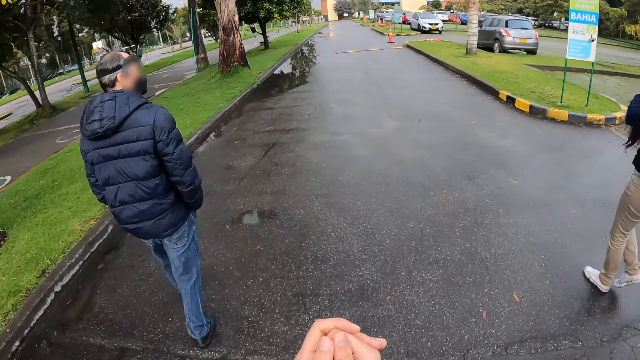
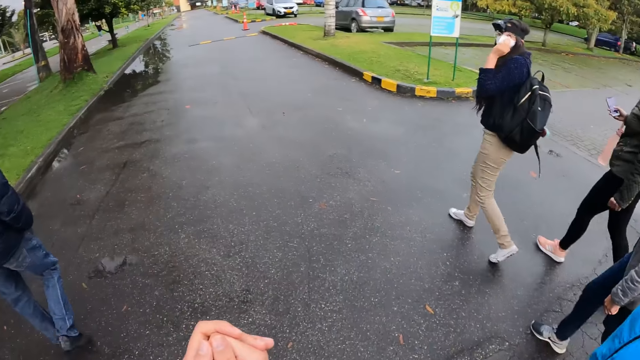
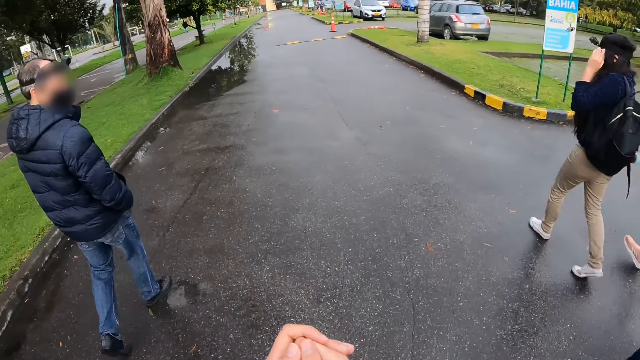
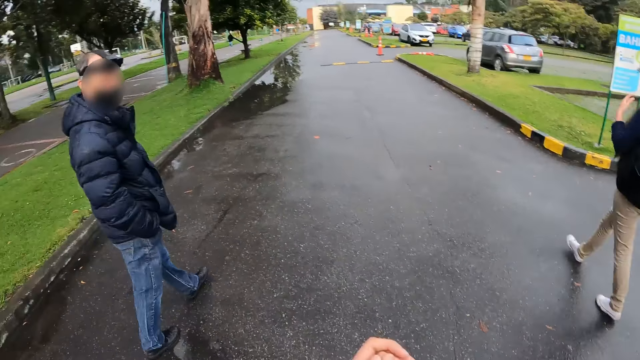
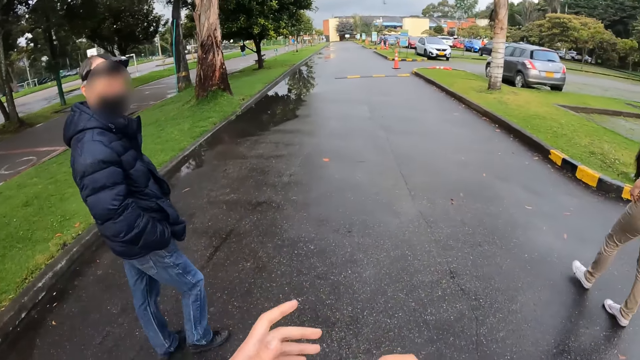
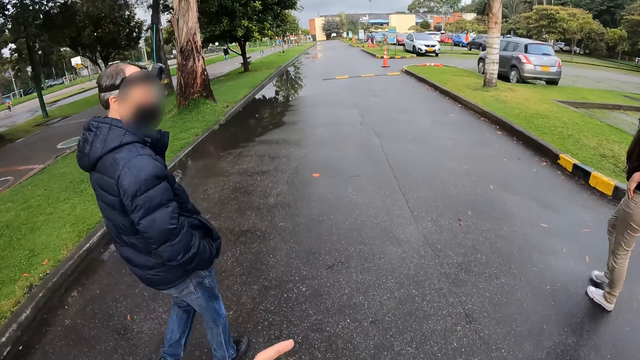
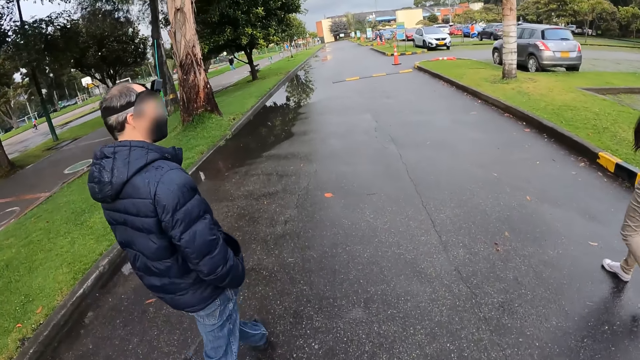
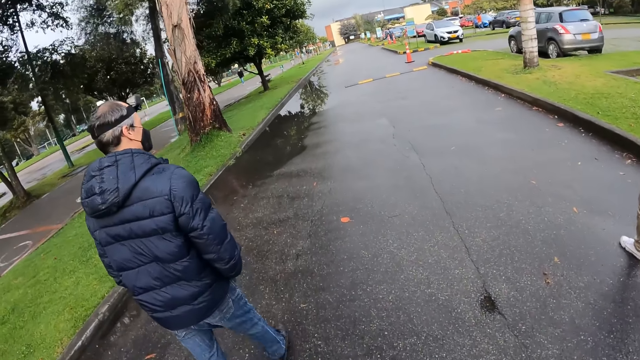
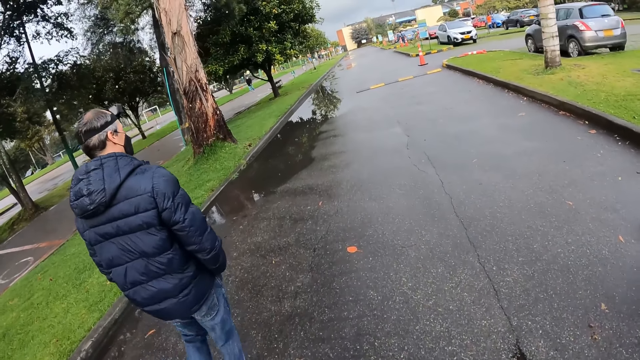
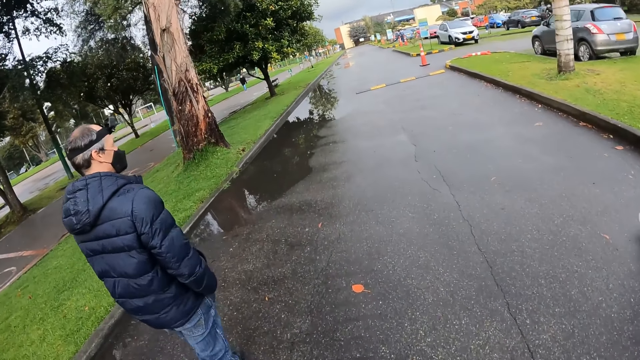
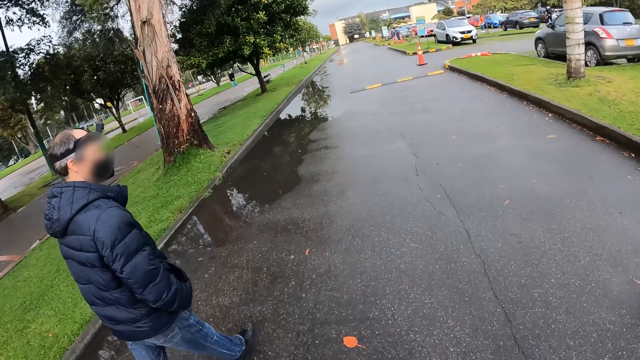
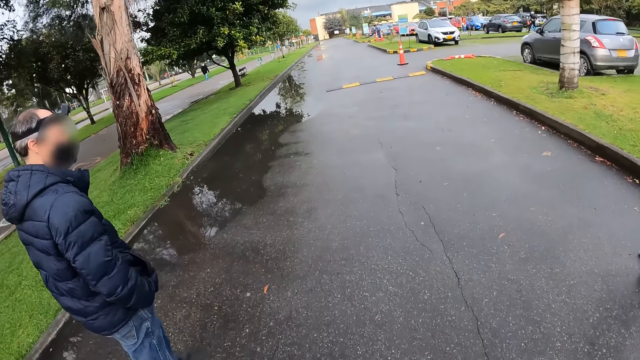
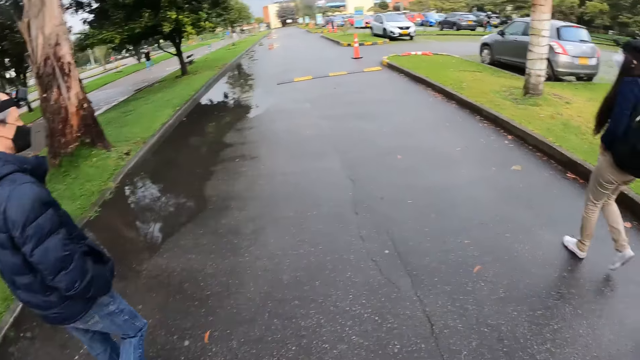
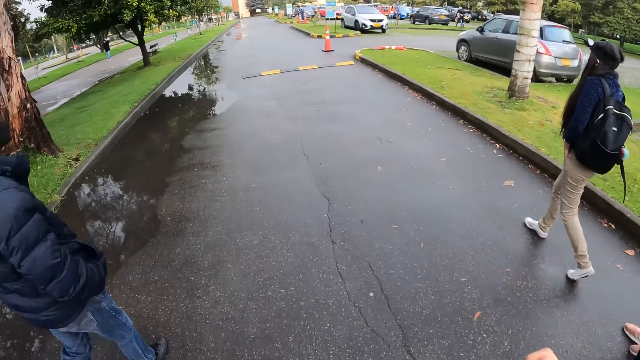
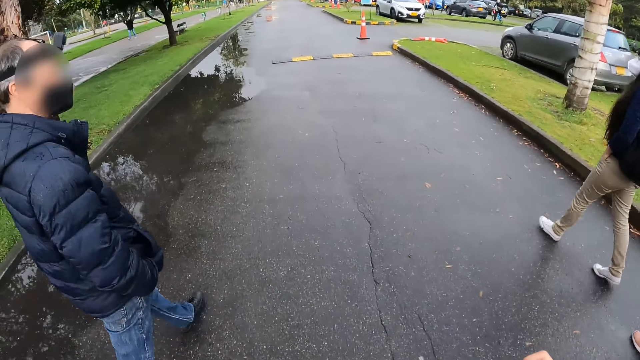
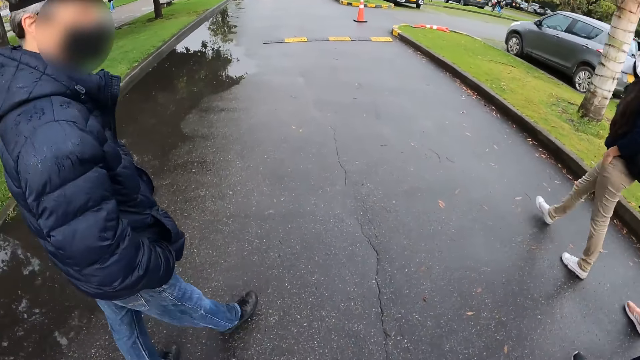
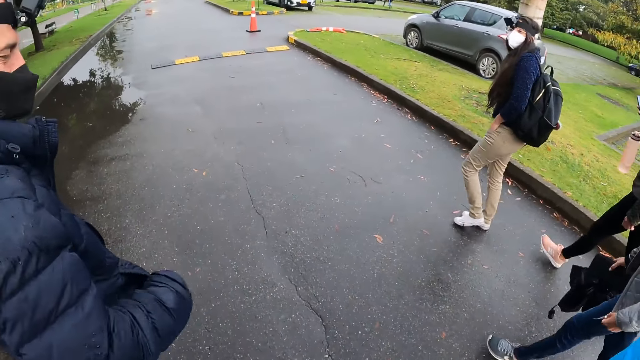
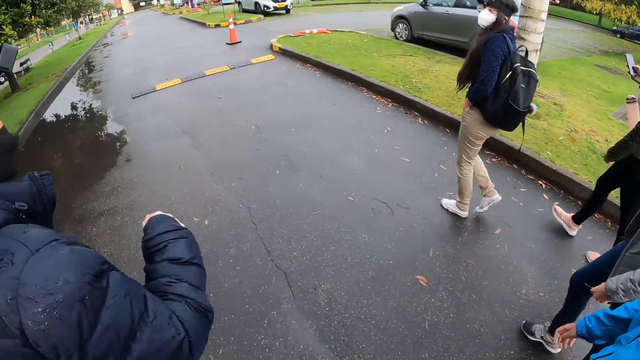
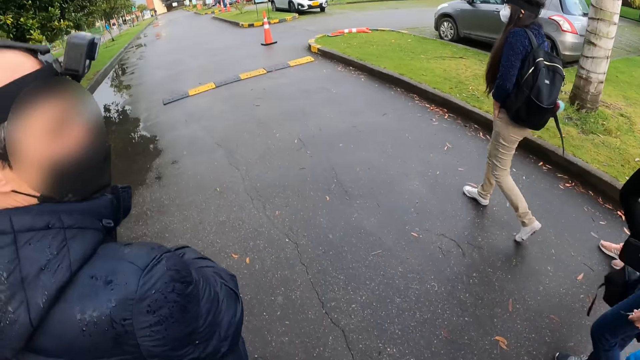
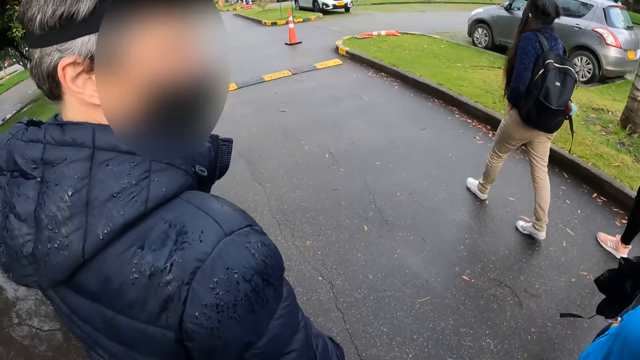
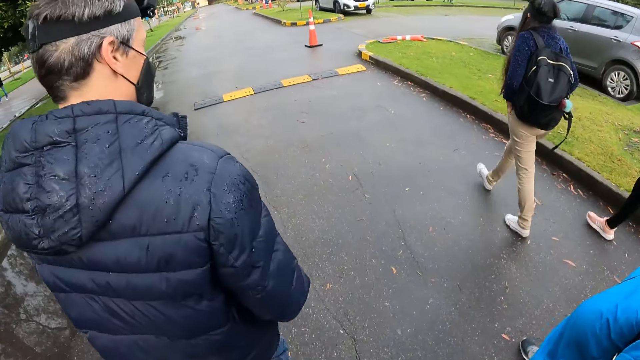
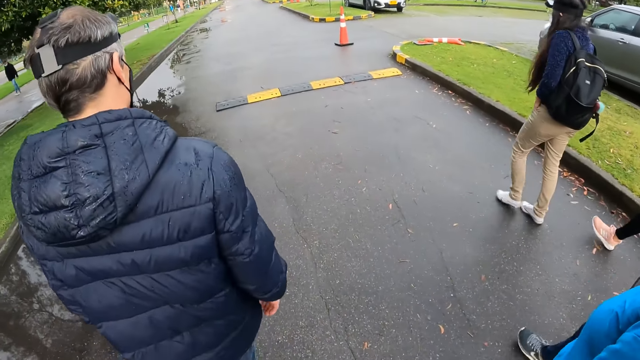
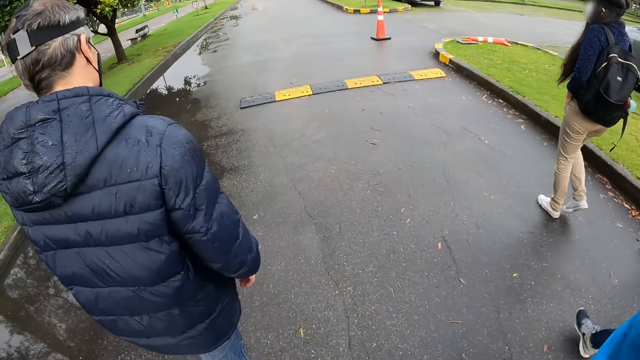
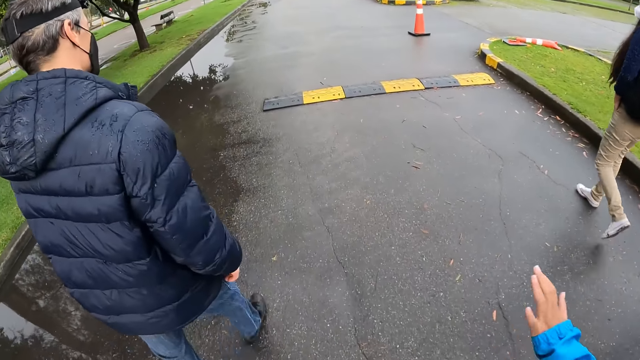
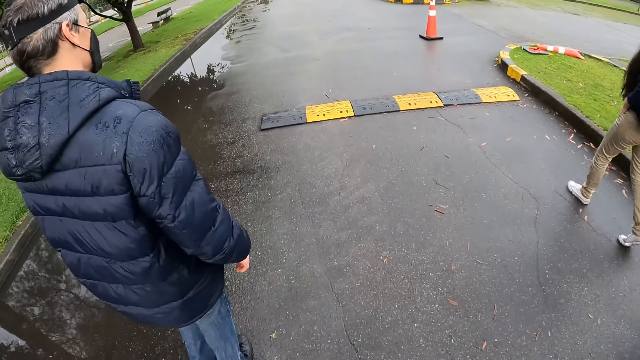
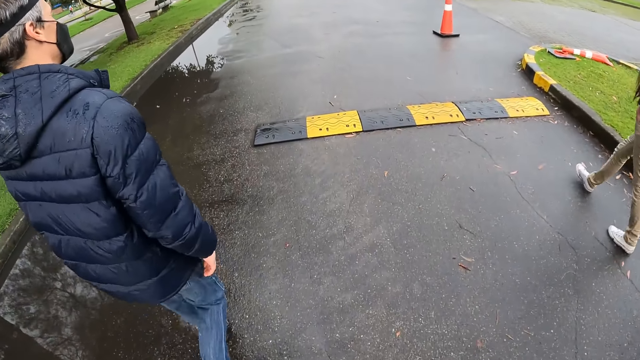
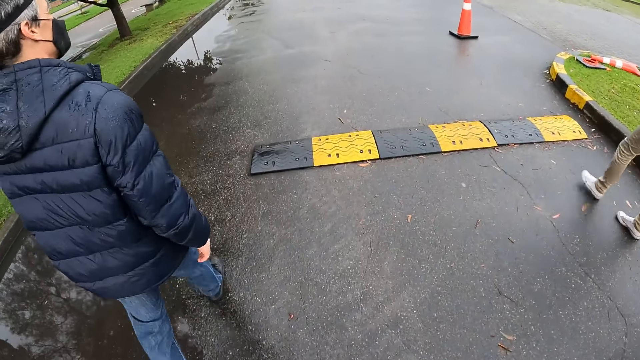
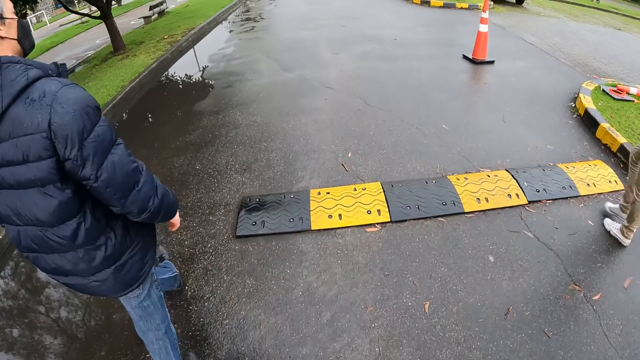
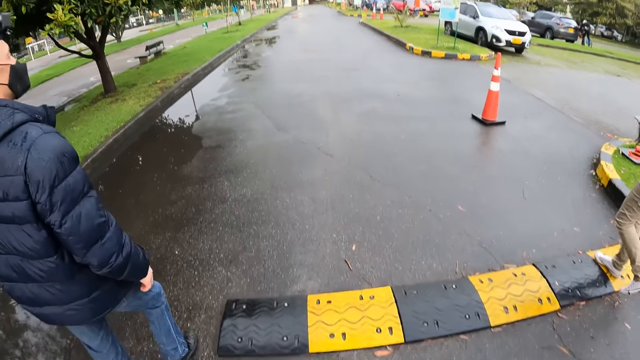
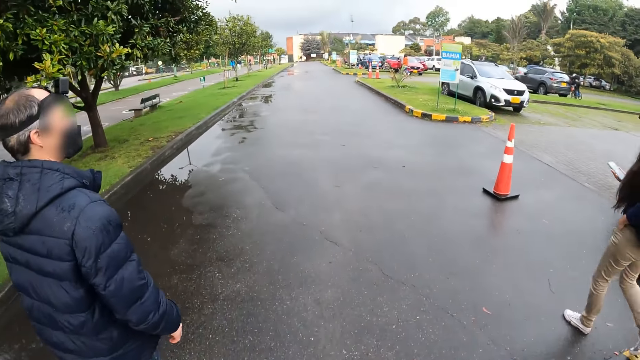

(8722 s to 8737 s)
The camera wearer folds their hands, stretches their hand, drops their hand and walks. A man stretches his hand and drops his hand down. The camera wearer walks. A lady stretches her hand and drops her hand down. The camera wearer walks.

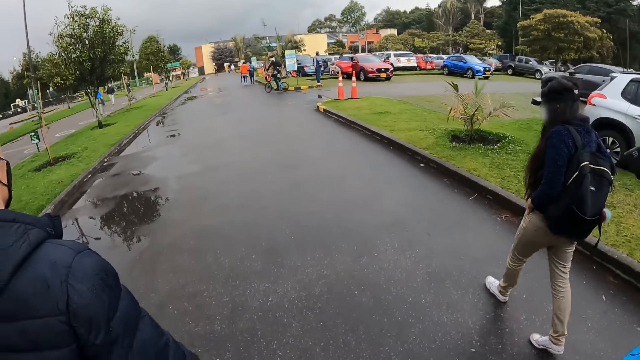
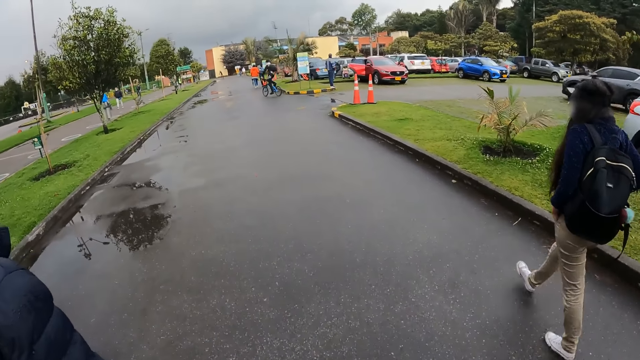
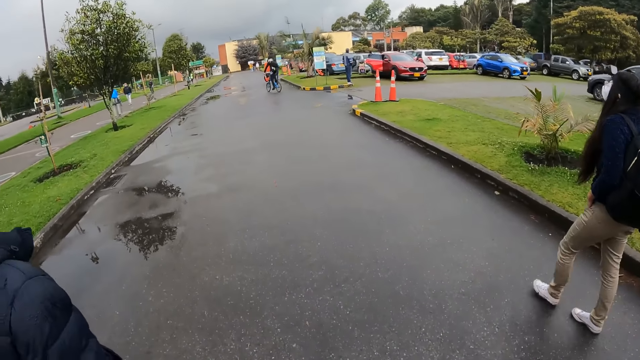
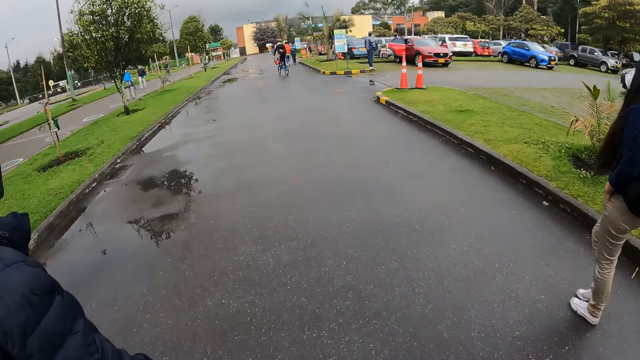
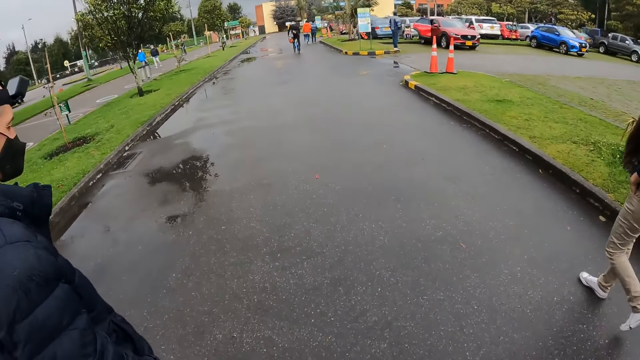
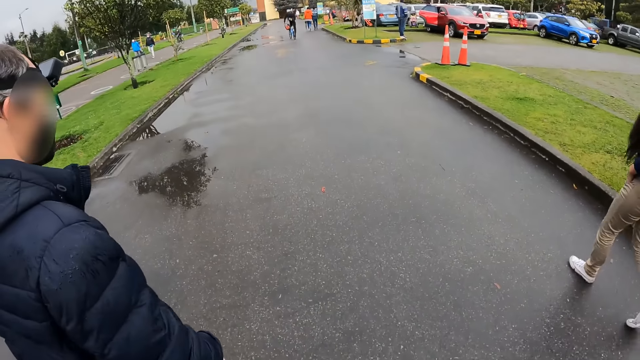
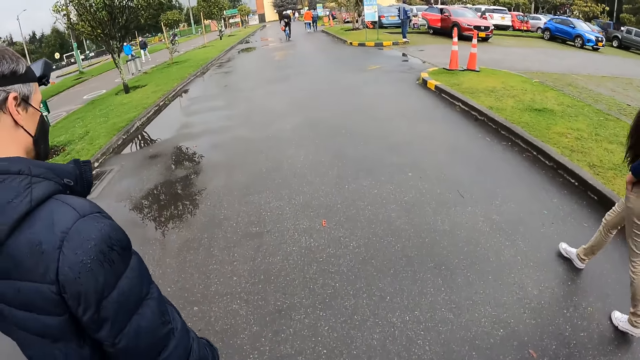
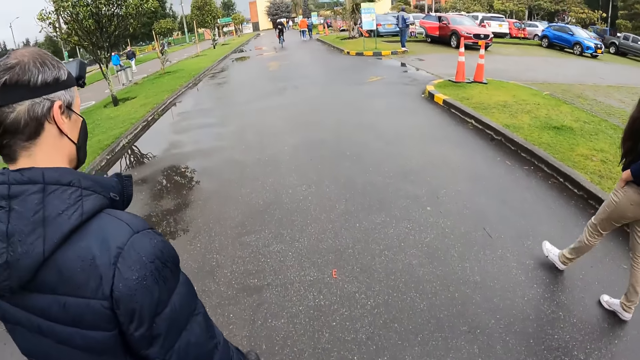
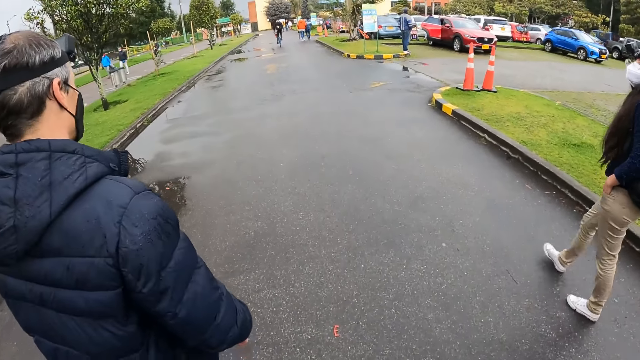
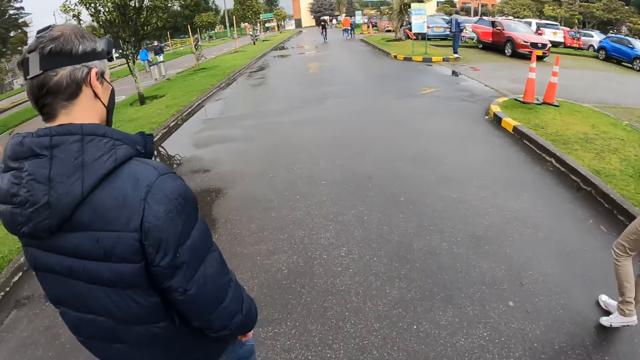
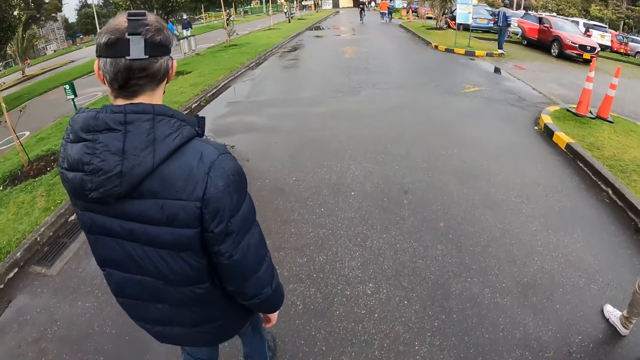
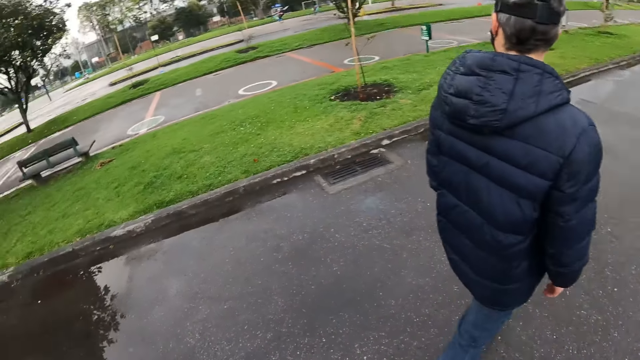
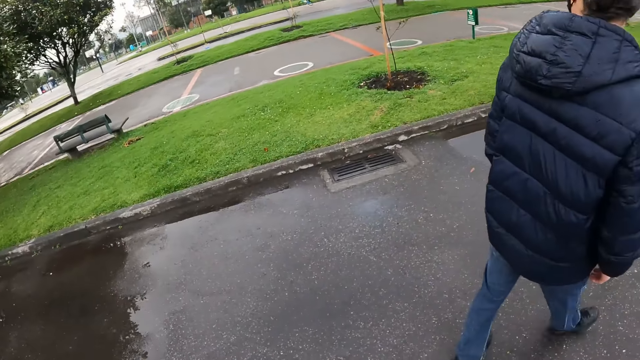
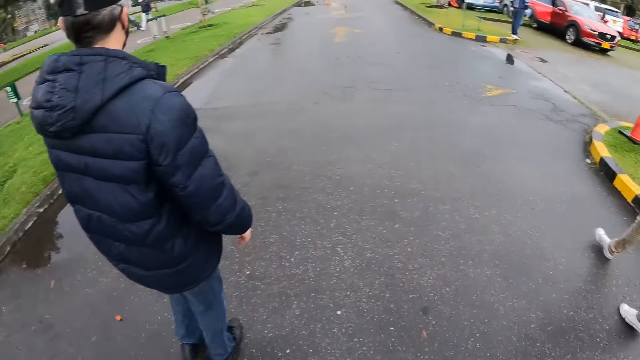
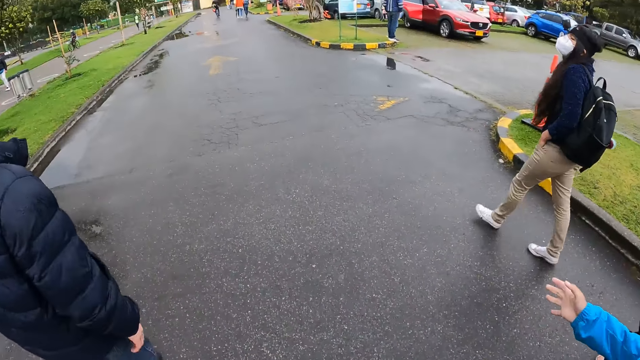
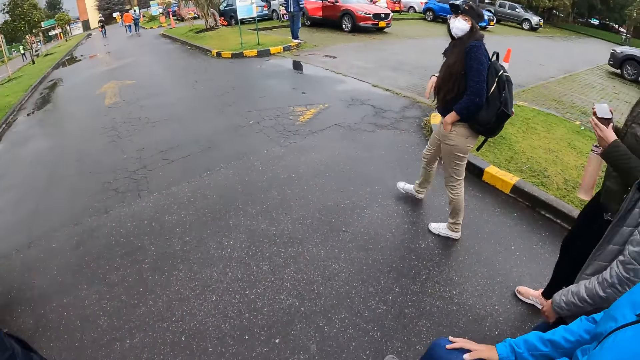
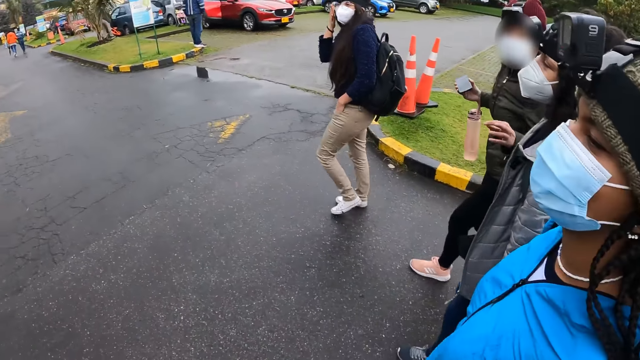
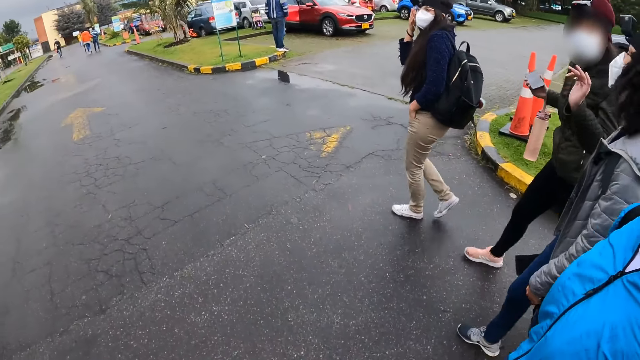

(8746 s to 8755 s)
The camera wearer looks around. A lady stretches a hand. Another lady stretches a hand.
